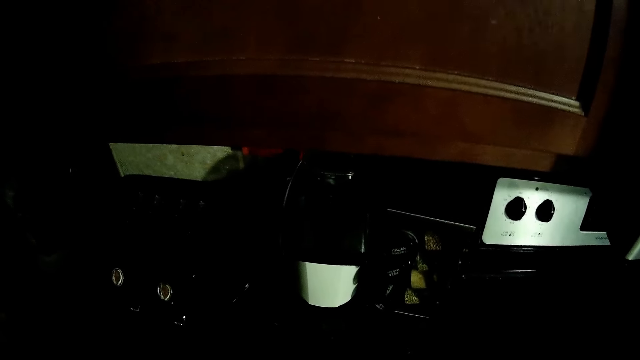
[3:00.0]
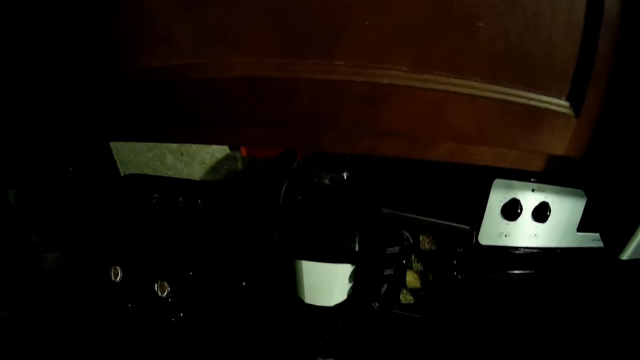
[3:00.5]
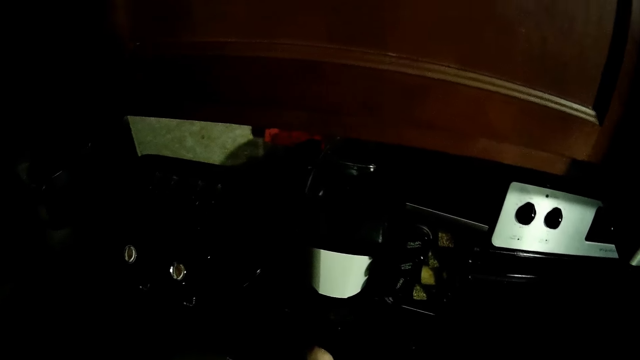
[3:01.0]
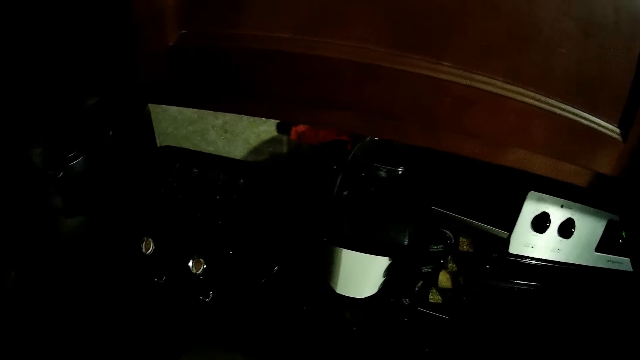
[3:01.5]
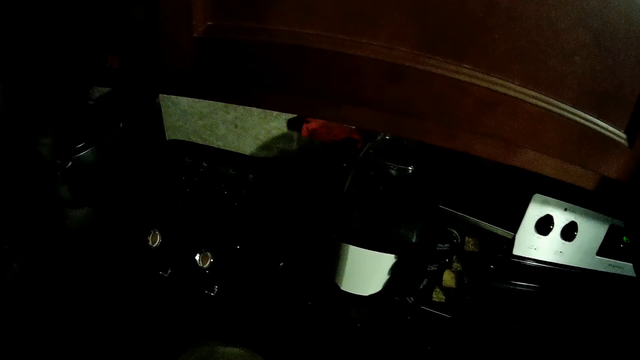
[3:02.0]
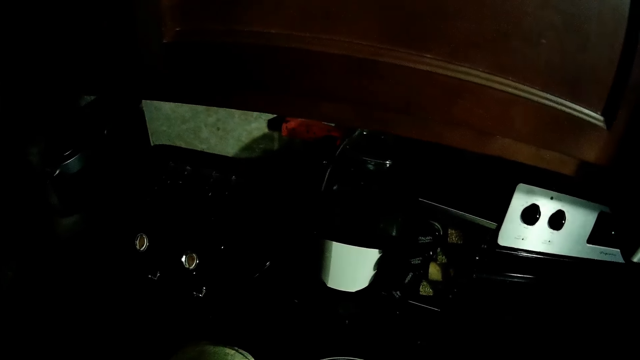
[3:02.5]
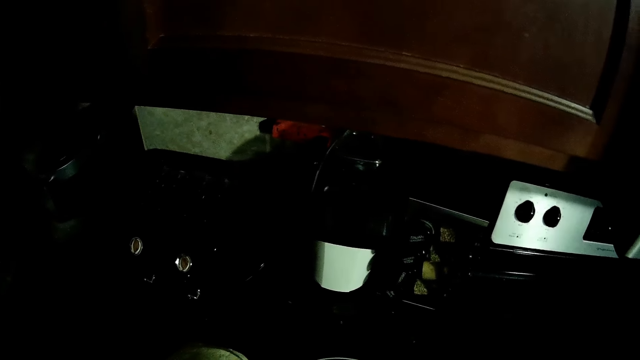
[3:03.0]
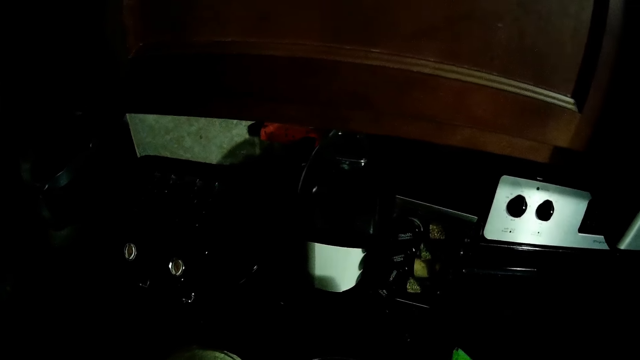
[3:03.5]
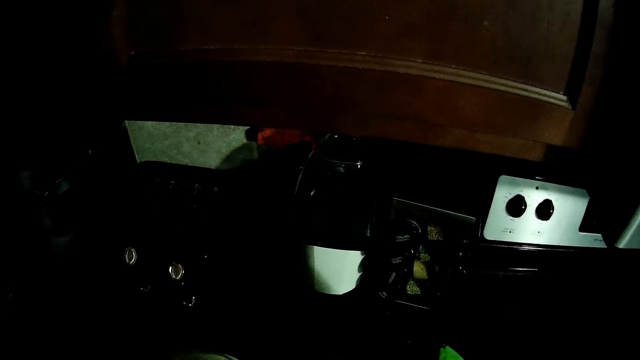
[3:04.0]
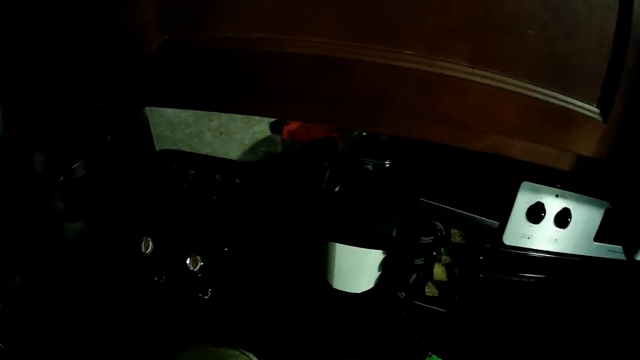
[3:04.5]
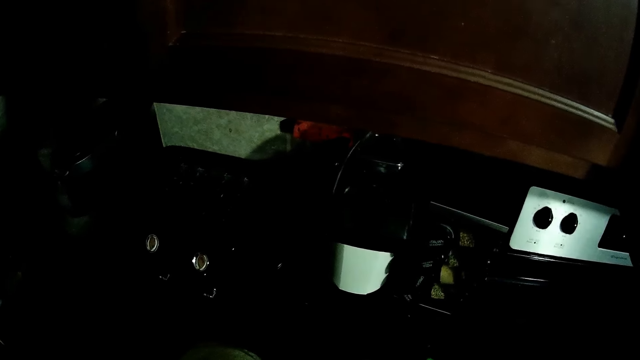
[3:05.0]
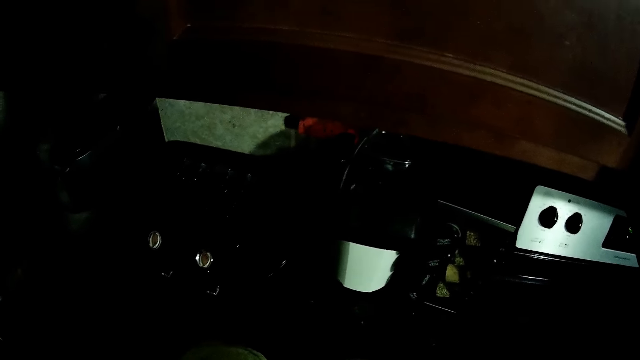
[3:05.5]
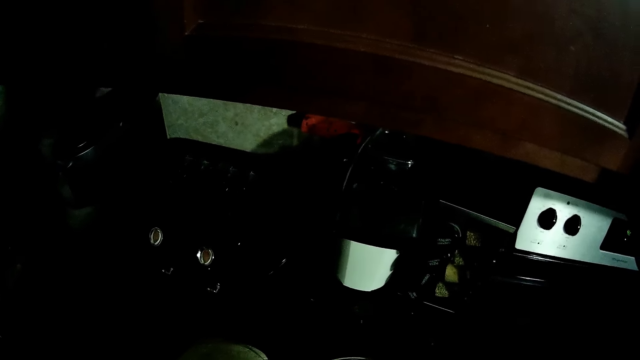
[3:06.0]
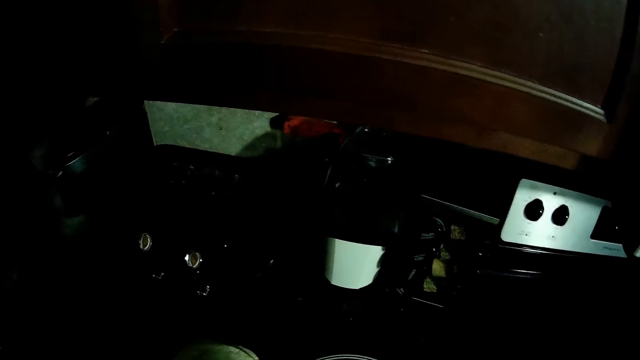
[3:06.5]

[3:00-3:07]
The camera wearer moves the hands. They do something.

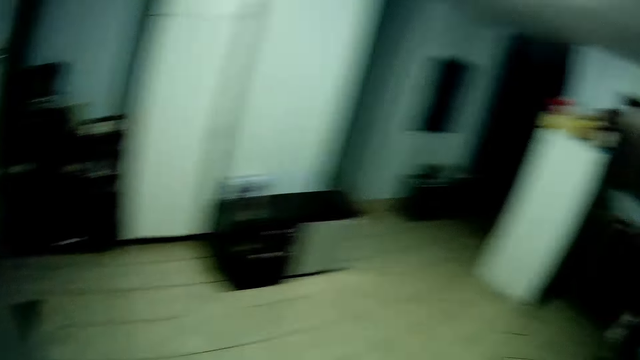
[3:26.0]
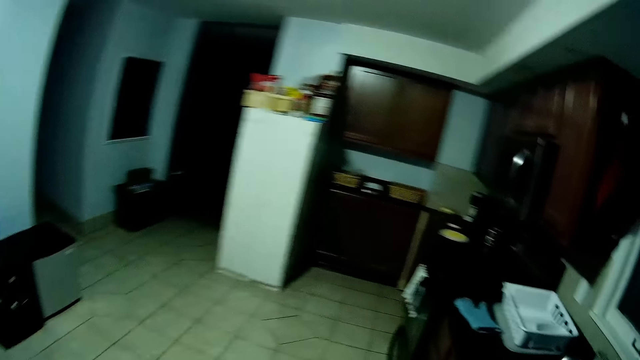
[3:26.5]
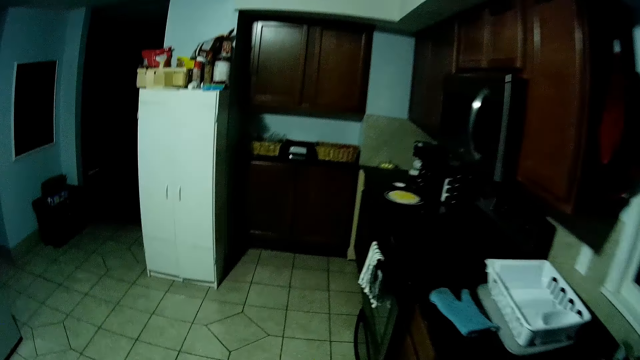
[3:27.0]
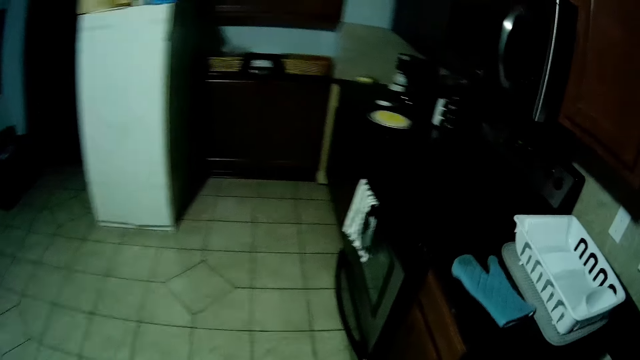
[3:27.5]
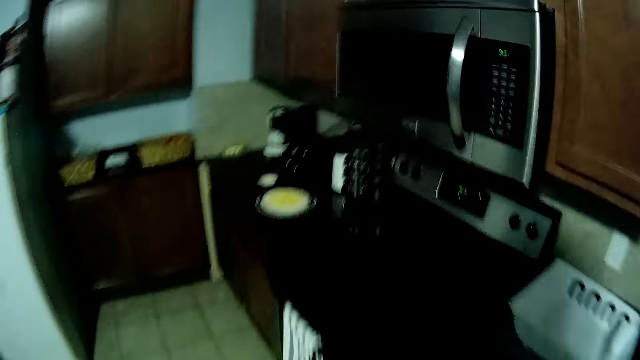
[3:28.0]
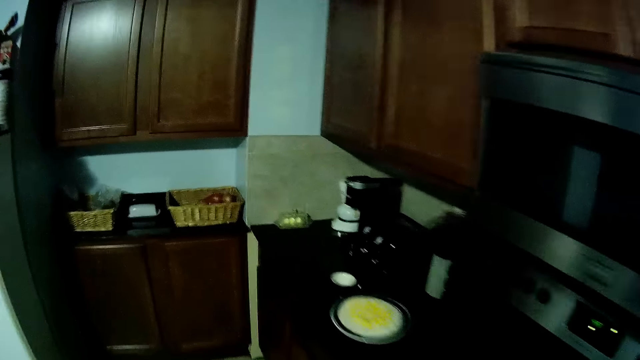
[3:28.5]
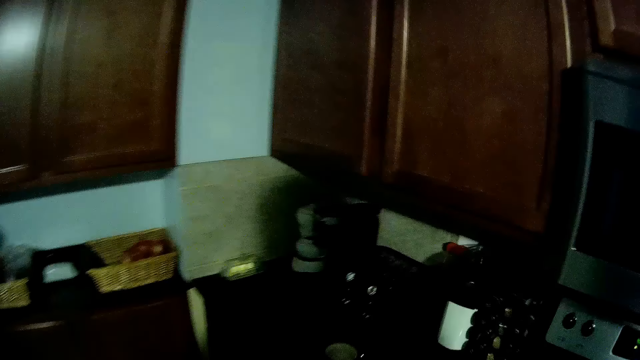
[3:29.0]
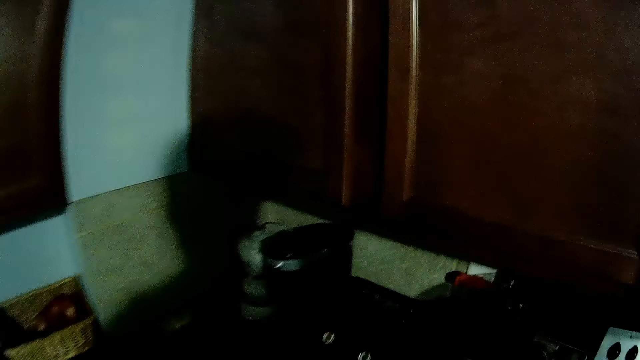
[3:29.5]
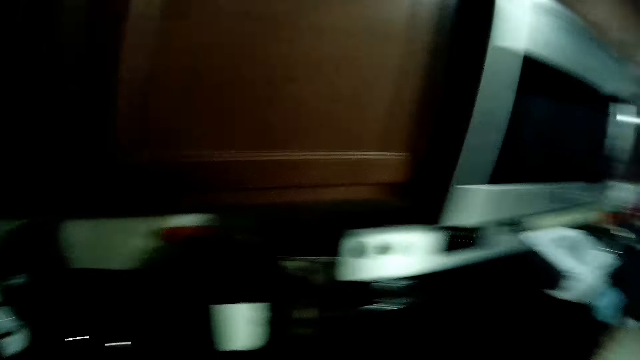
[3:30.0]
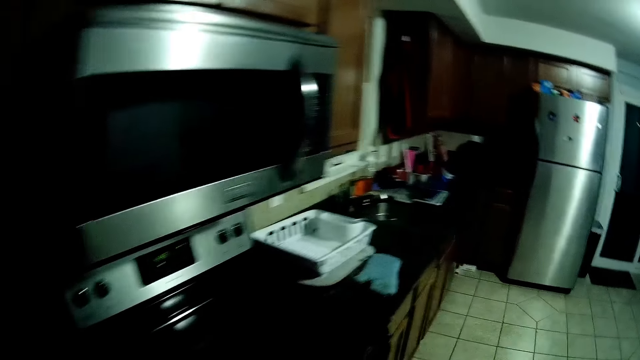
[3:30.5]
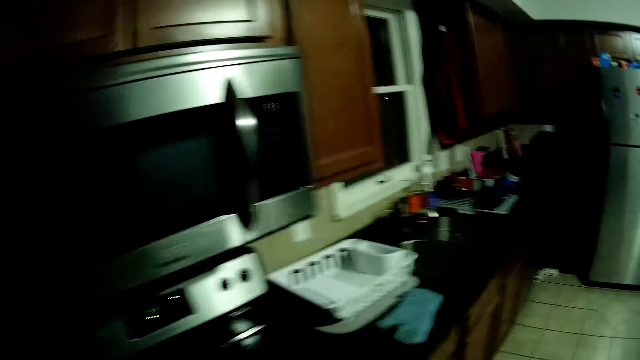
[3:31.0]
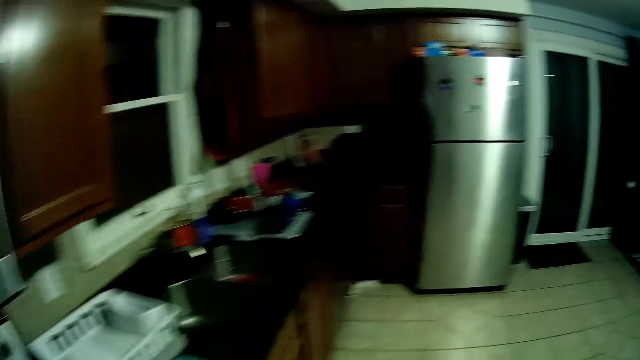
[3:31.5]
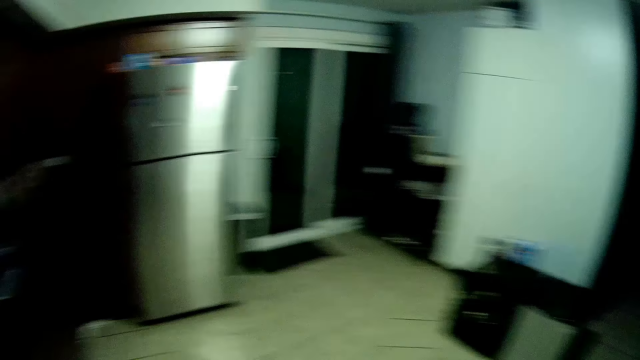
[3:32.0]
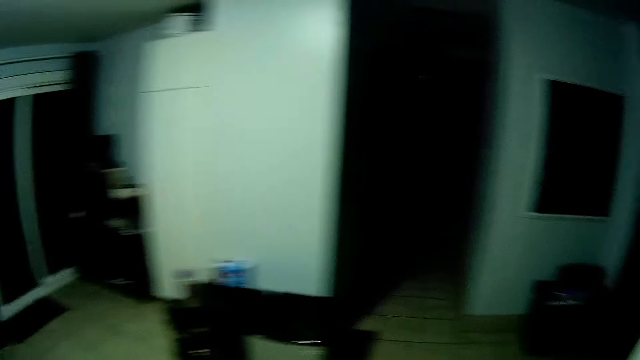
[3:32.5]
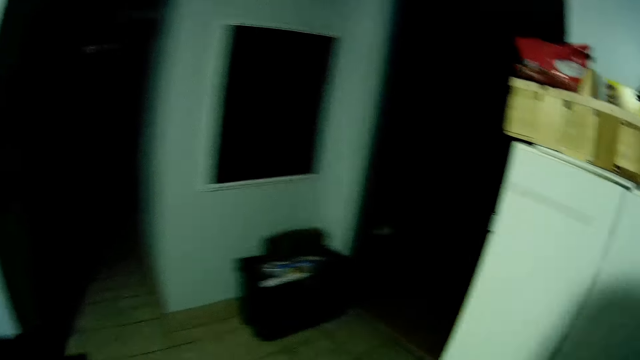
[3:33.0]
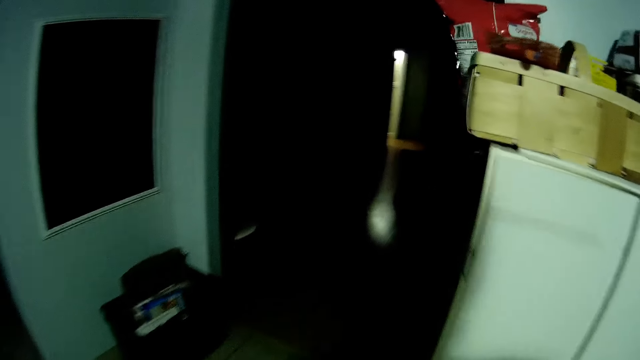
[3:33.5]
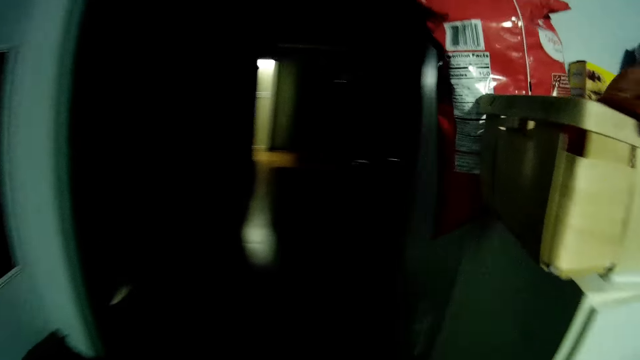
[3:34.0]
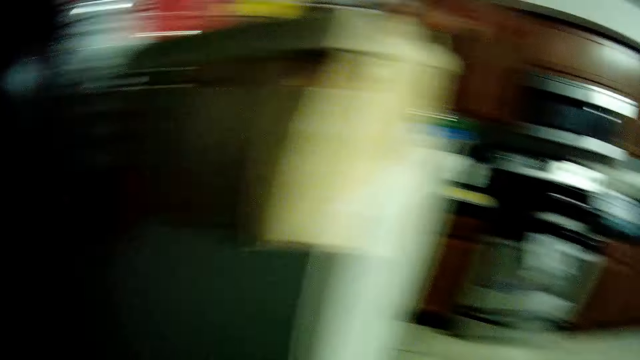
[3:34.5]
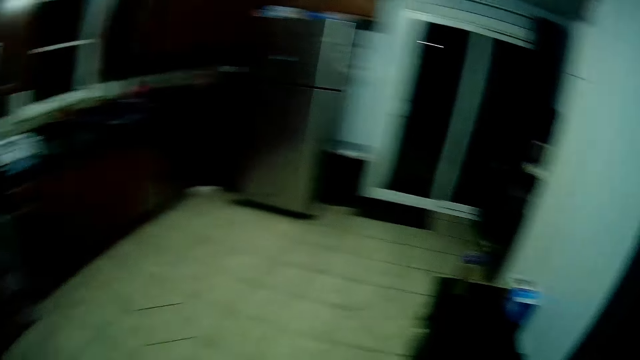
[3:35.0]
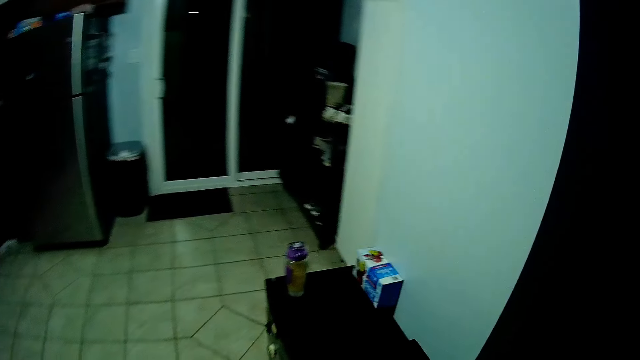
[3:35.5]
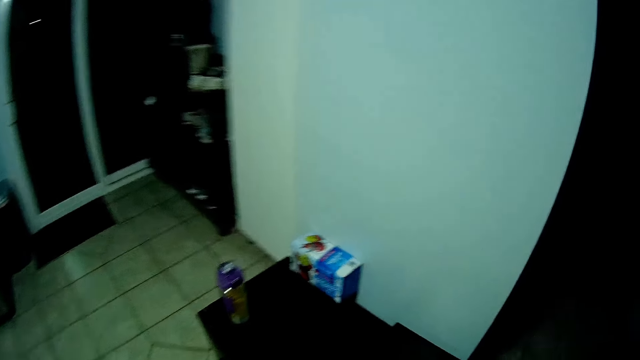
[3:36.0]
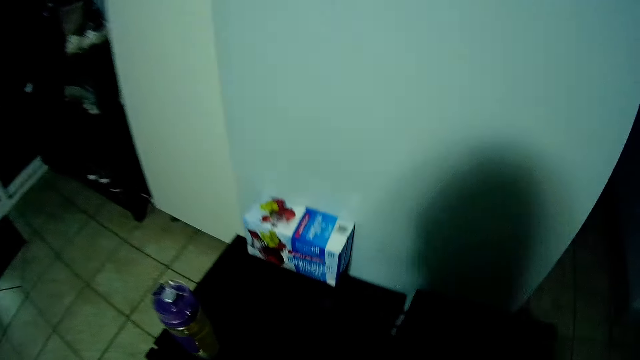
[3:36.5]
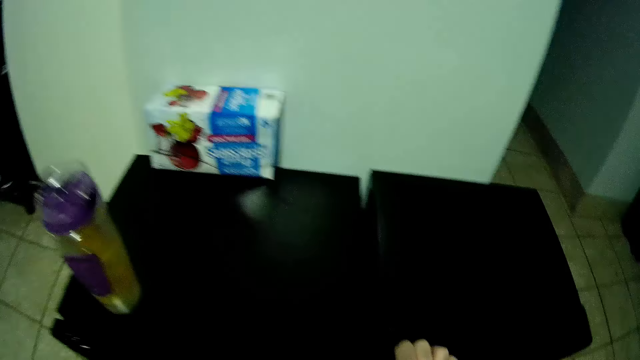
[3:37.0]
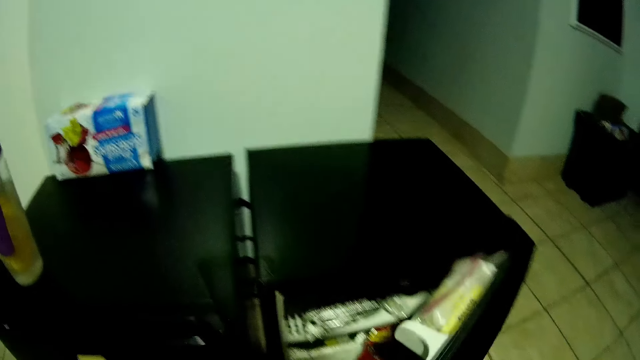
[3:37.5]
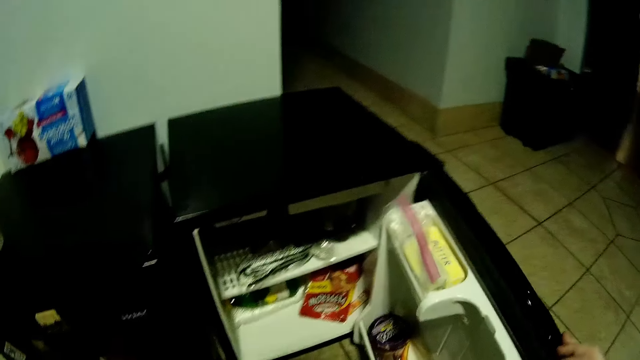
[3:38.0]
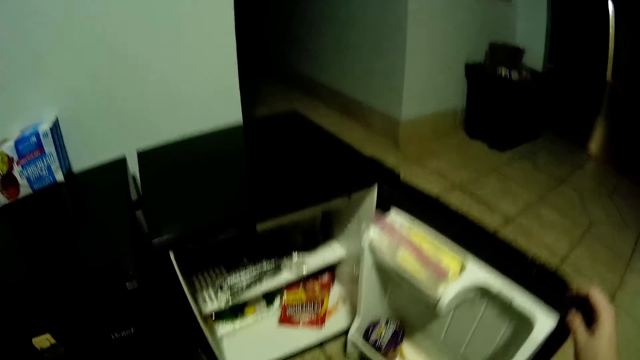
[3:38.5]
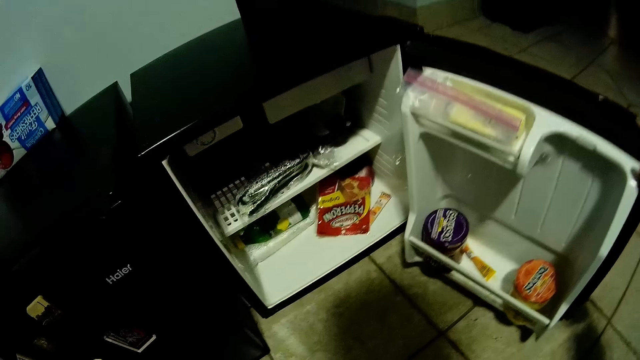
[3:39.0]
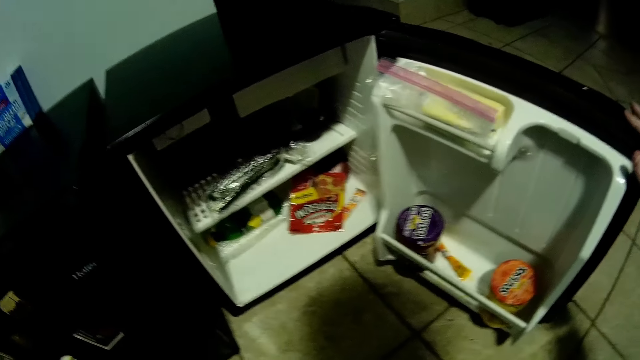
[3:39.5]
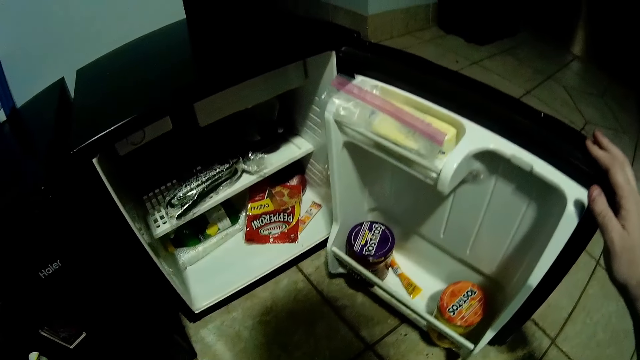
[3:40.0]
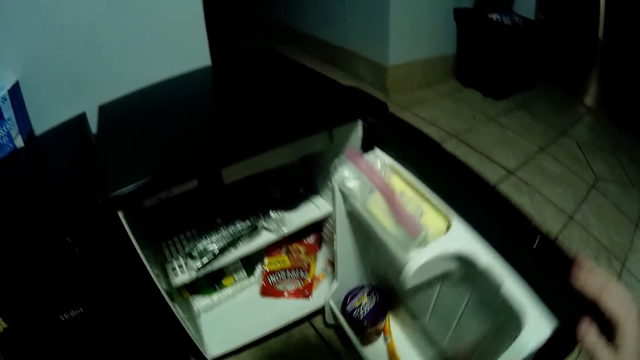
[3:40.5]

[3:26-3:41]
The camera wearer steps forward. They close the fridge. They look around. They step forward. They look around. They step forward. They open the fridge. They look around.
